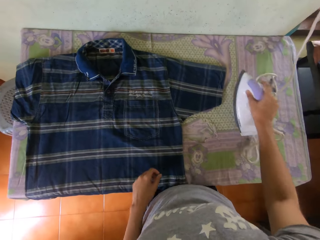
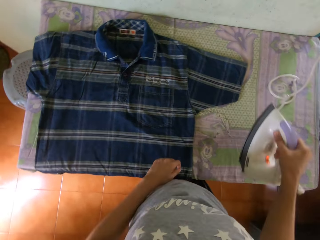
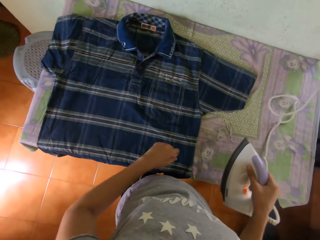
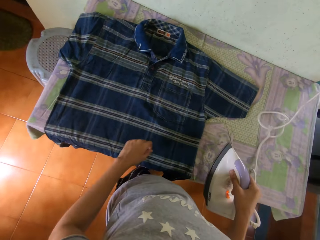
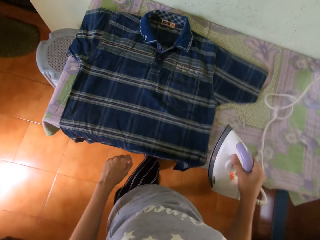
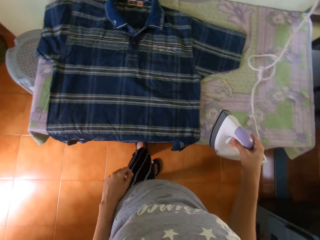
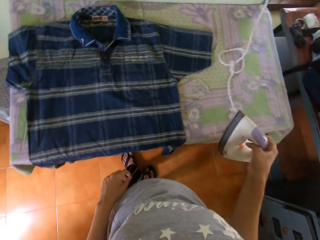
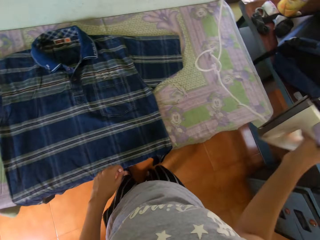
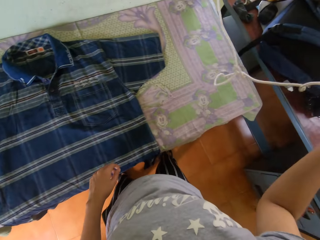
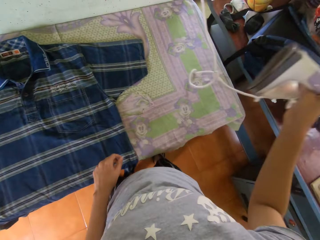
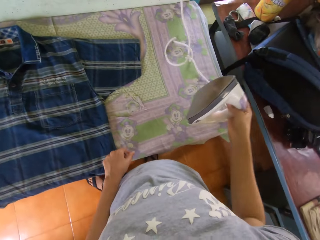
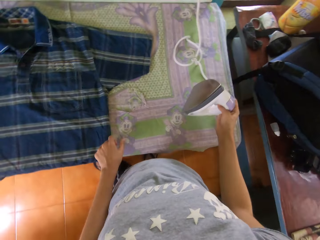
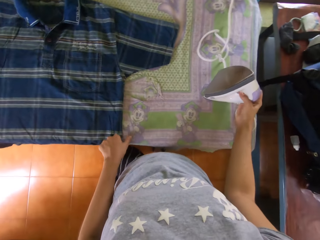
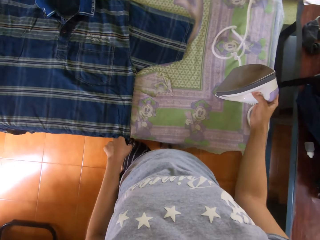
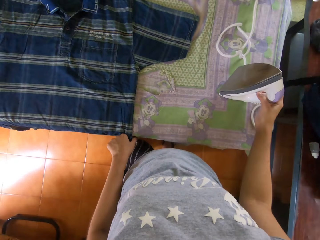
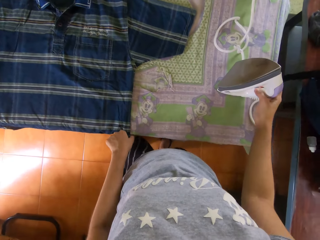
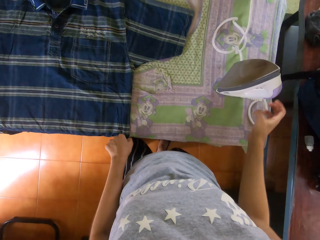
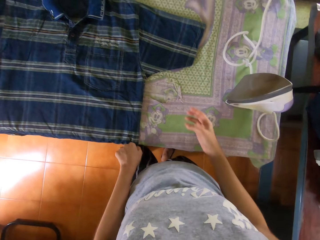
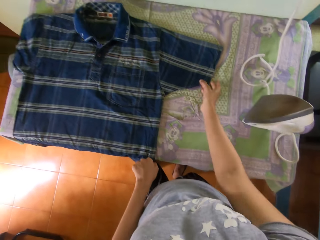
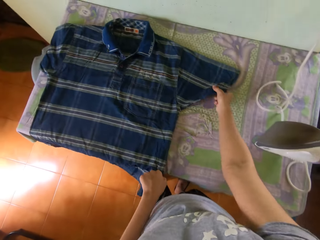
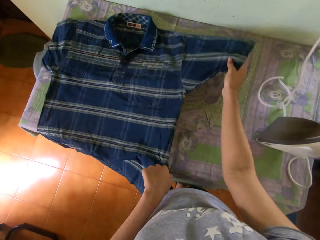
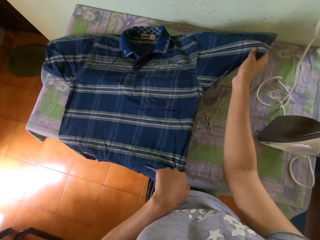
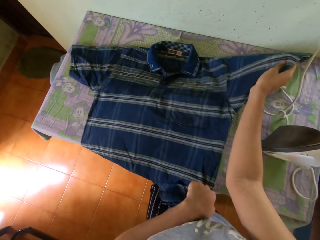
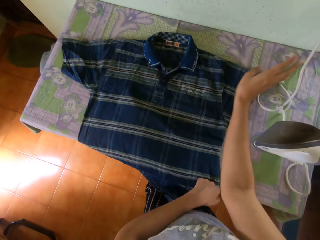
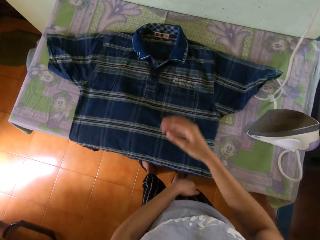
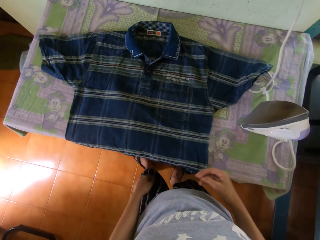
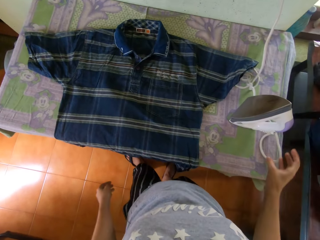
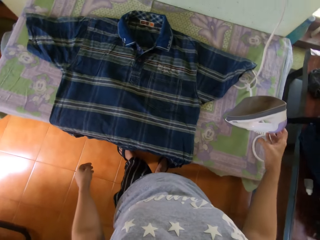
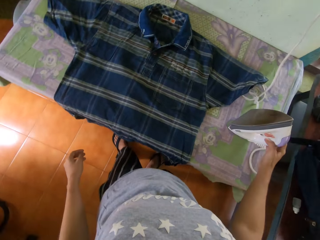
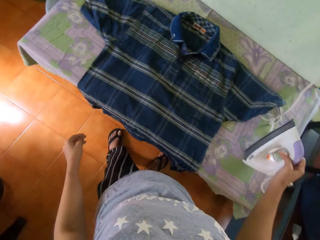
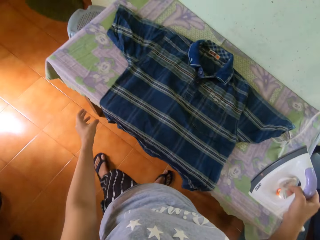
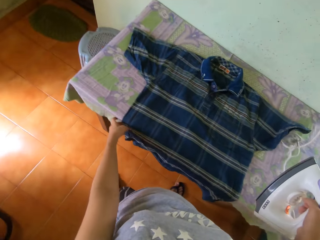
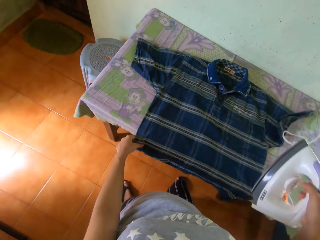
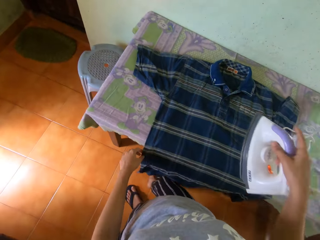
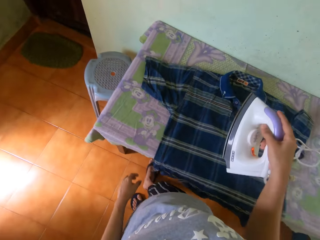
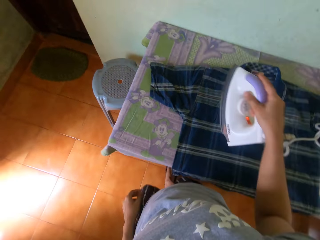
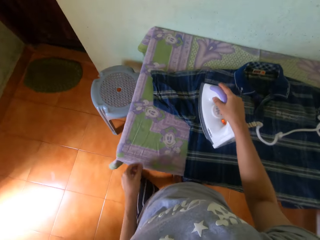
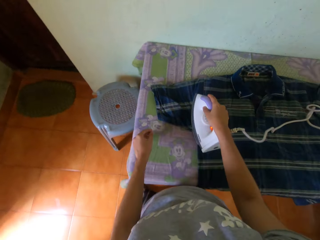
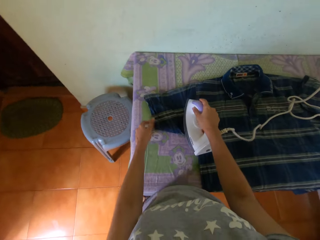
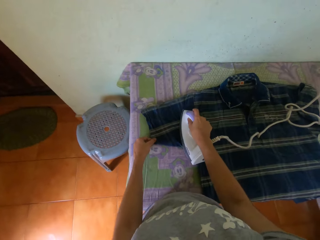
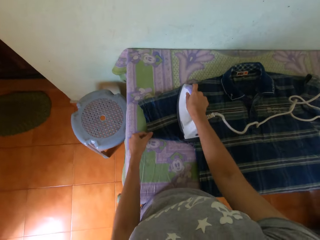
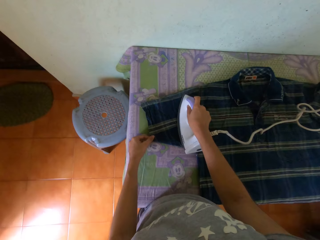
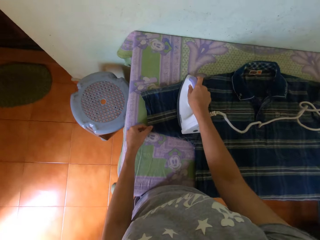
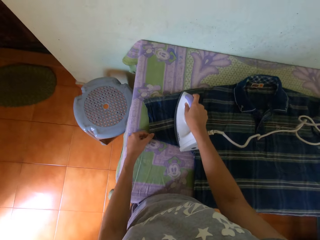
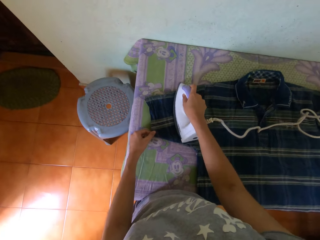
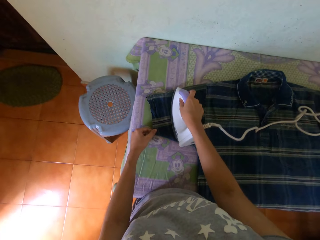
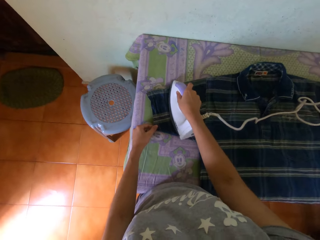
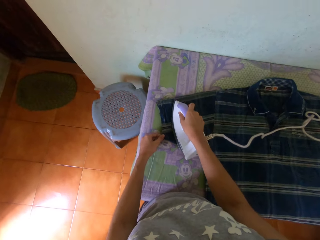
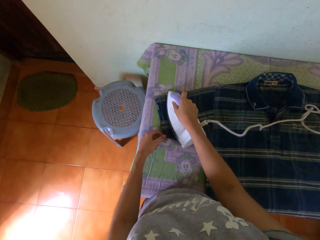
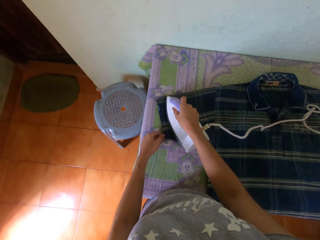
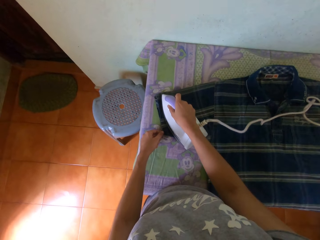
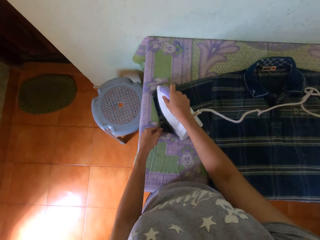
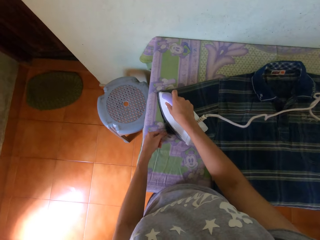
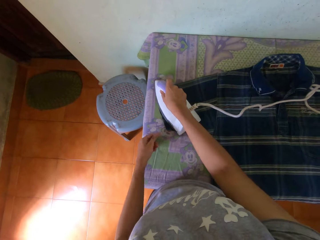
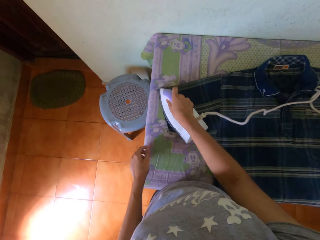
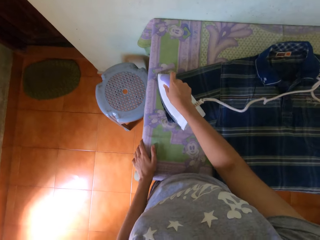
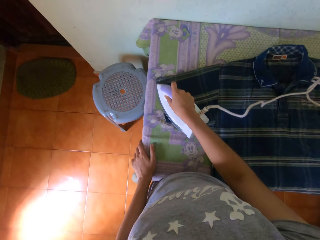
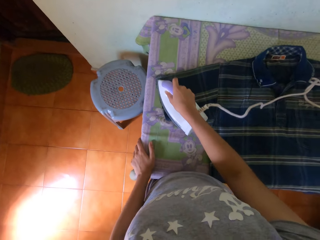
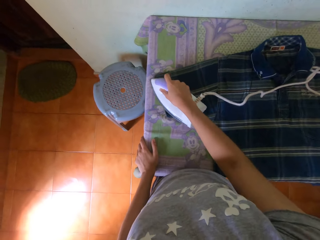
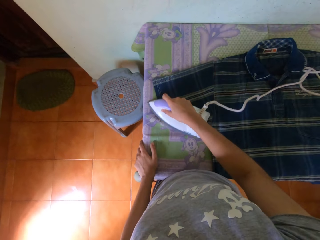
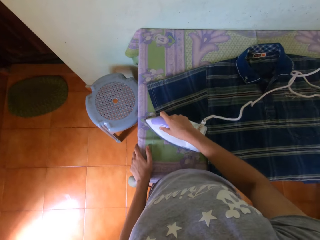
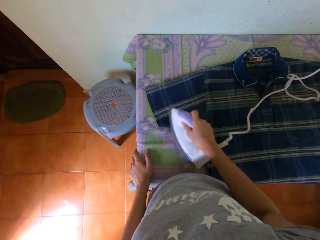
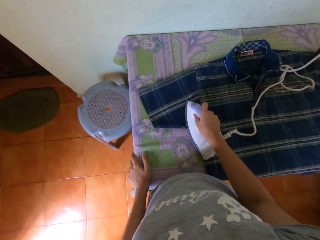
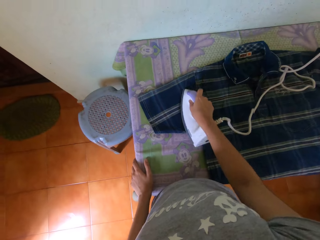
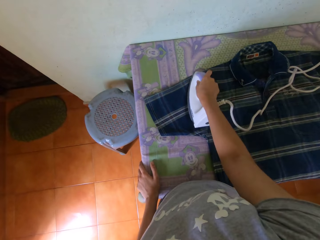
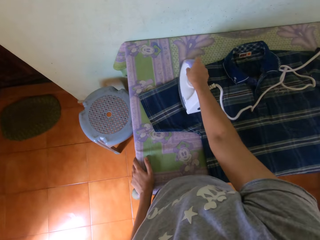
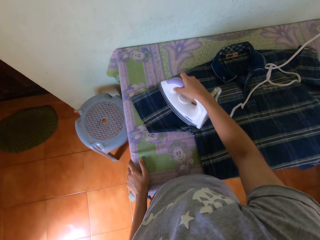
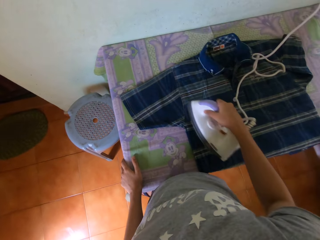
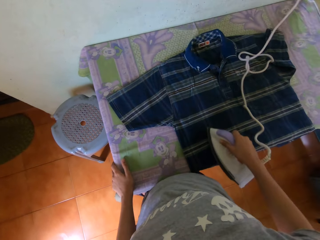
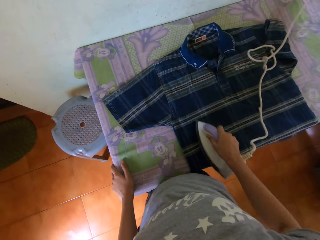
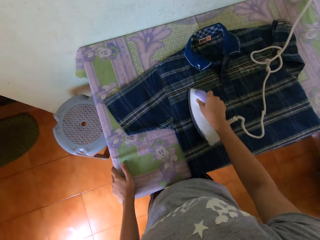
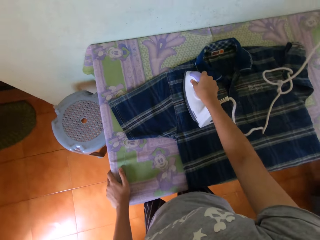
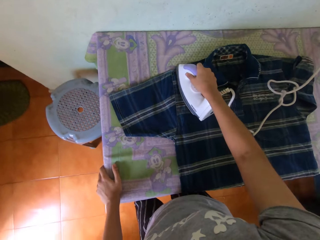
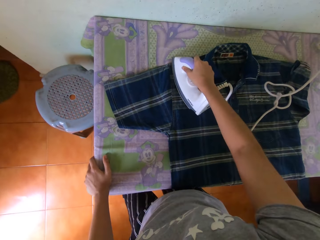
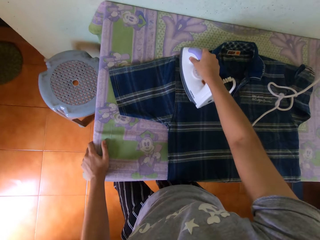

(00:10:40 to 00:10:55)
The camera wearer drops the iron in his right hand on the ironing-board. He adjusts the shirt on the ironing-board with his hands. He lifts the shirt. He picks up the iron from the ironing-board with his right hand. He touches the shirt on the ironing-board with his left hand. He holds the shirt on the ironing-board with his left hand and presses the shirt on the ironing-board with the iron in his right hand. He removes his left hand from the shirt on the ironing-board. He places his left hand on the ironing-board.

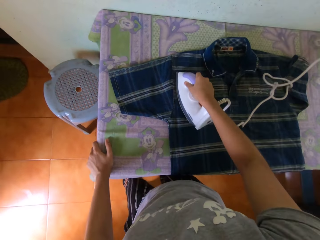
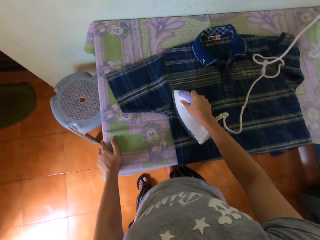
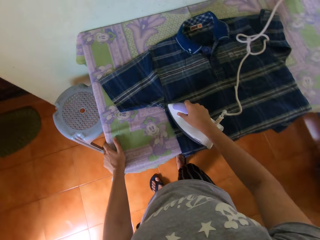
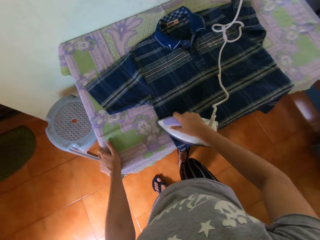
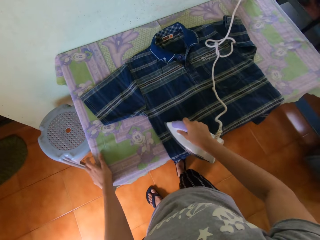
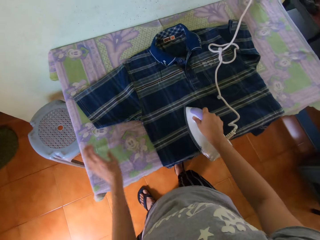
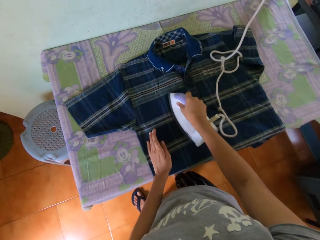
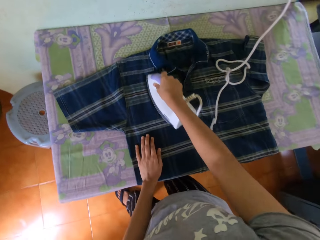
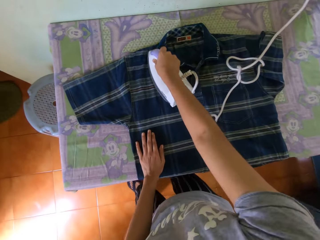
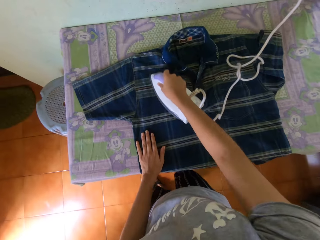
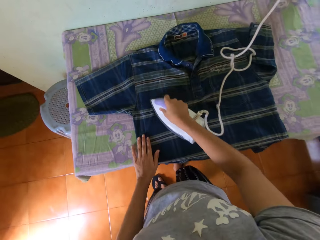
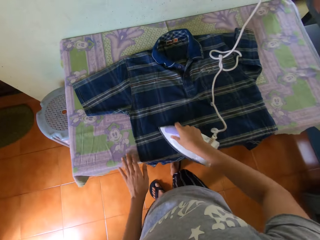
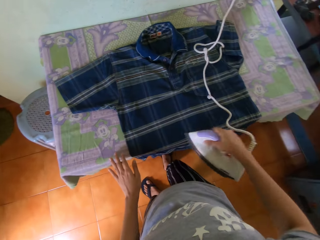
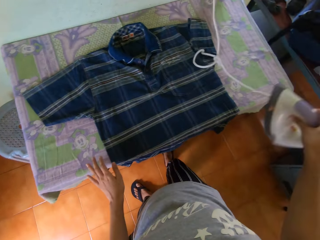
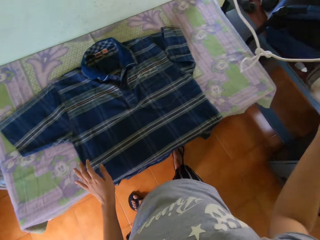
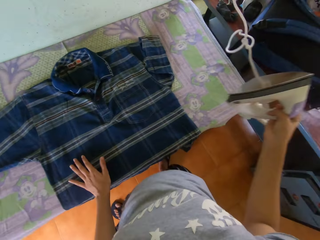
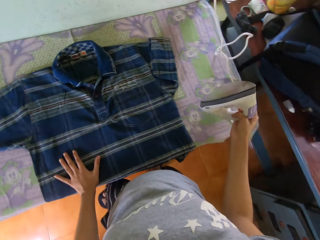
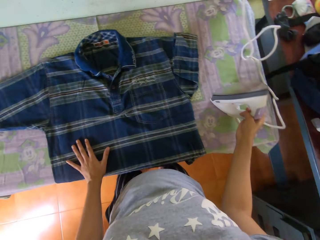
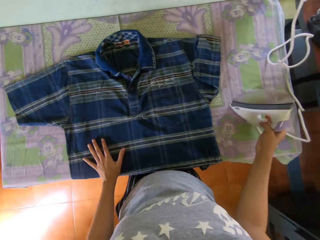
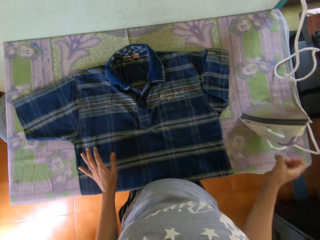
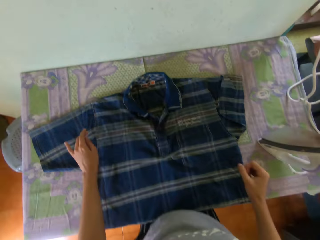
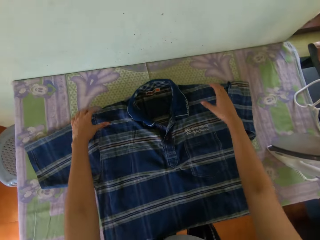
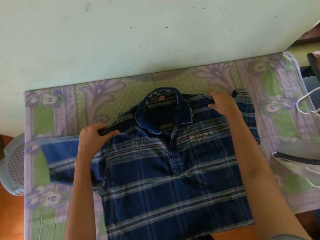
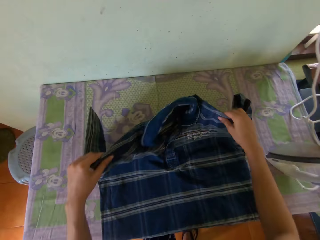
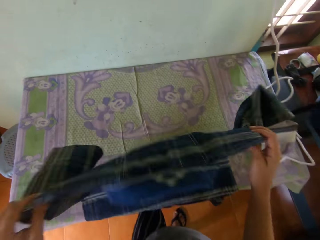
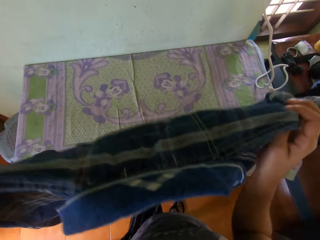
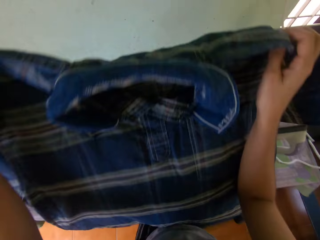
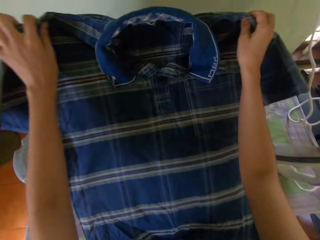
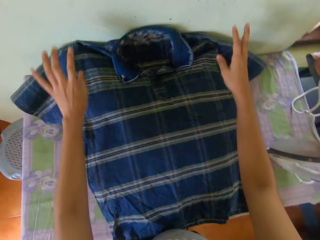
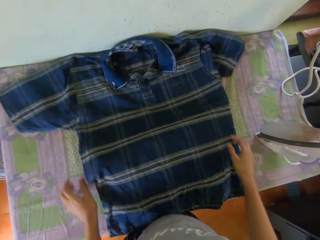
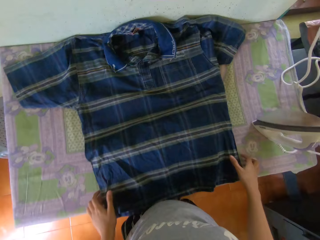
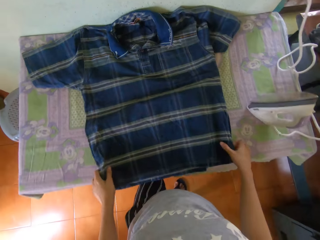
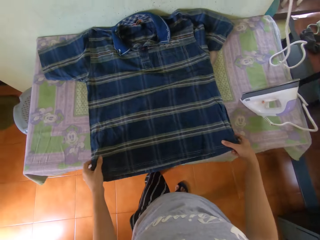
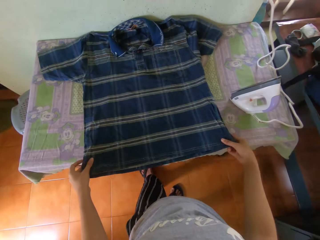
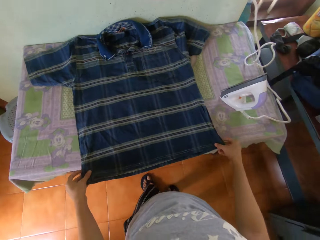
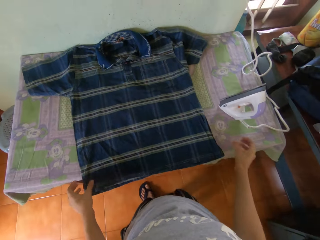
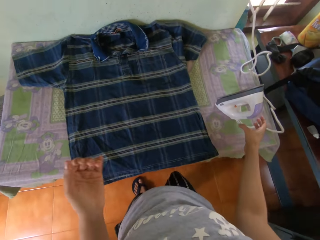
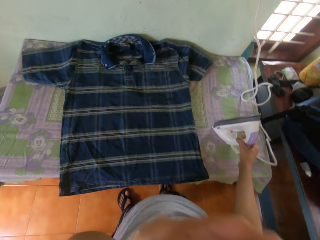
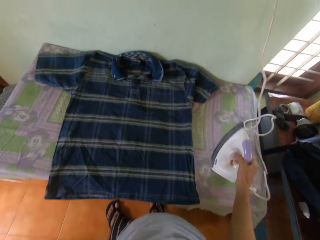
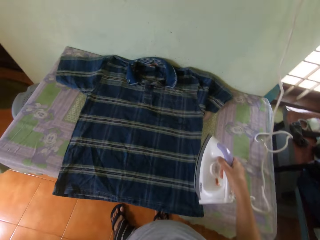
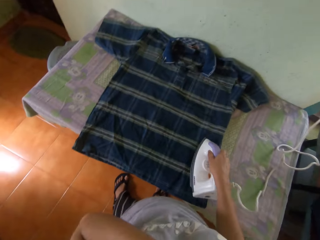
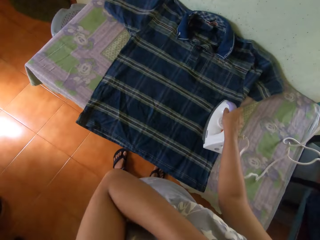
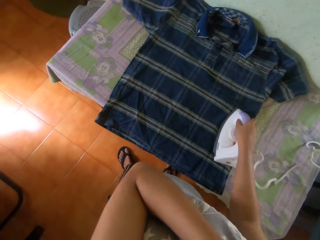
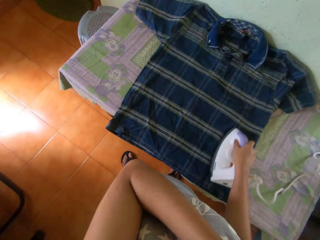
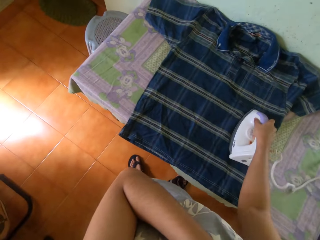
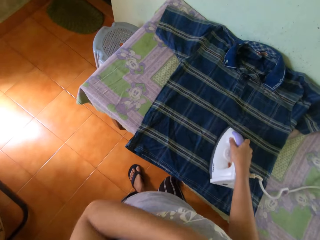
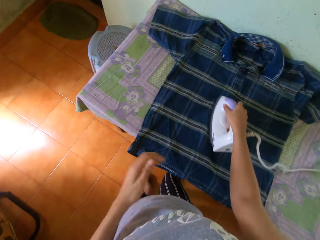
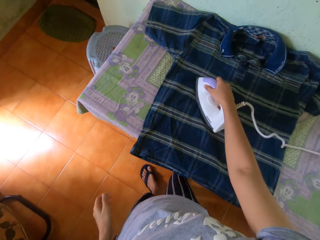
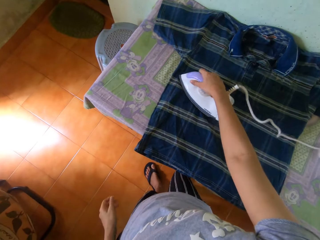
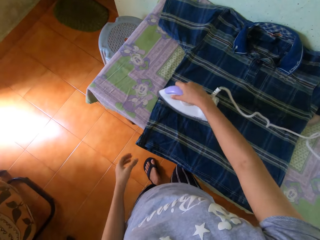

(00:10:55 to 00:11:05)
The camera wearer places his left hand on the shirt on the ironing-board. He drops the iron in his right hand on the ironing-board. He picks up the shirt from the ironing-board with his hands. He spreads the shirt in his hands on the ironing-board. He places the shirt on the table. He adjusts the shirt on the ironing-board with his hands. He picks up the iron from the ironing-board with his right hand. He adjusts the camera on his head with his left hand. He presses the shirt on the ironing-board with the iron in his right hand.
